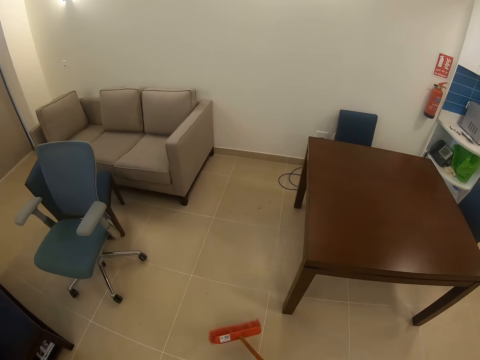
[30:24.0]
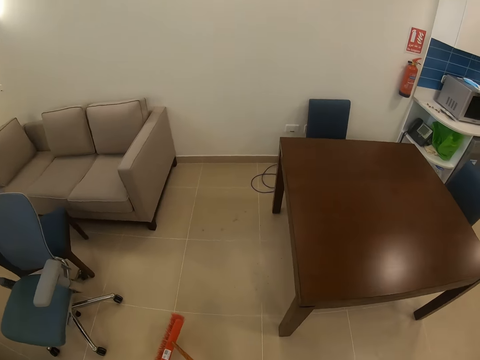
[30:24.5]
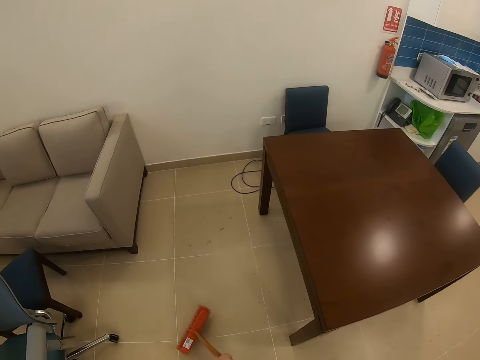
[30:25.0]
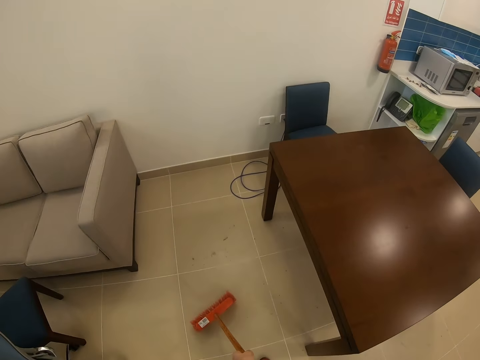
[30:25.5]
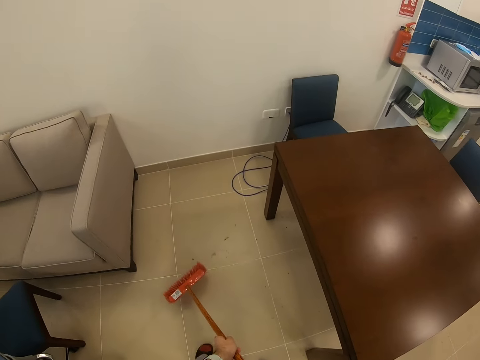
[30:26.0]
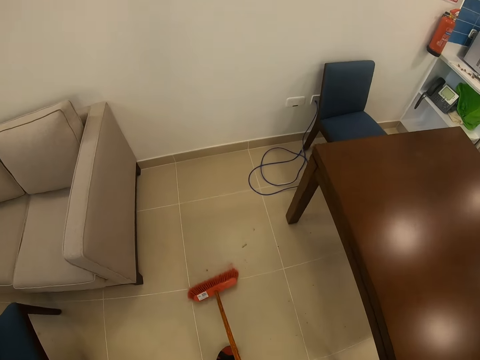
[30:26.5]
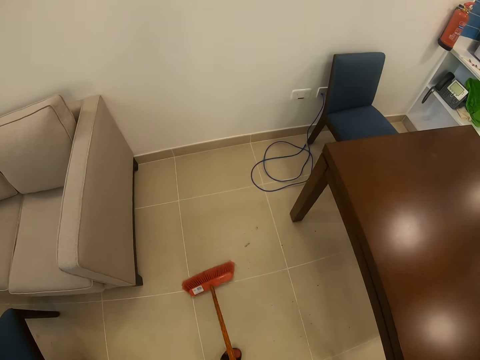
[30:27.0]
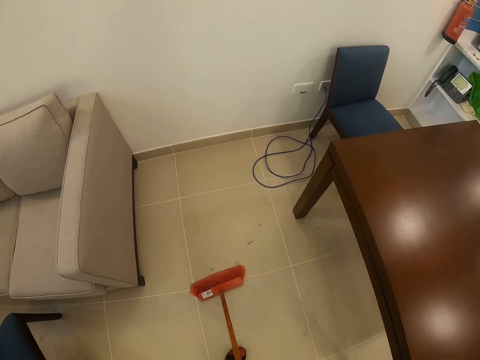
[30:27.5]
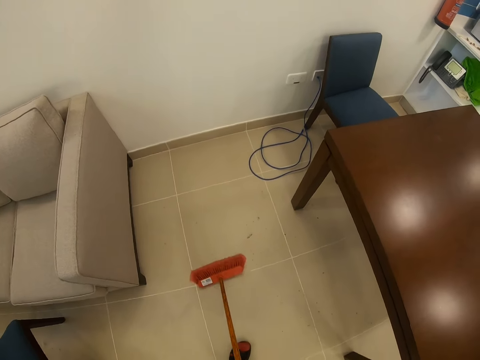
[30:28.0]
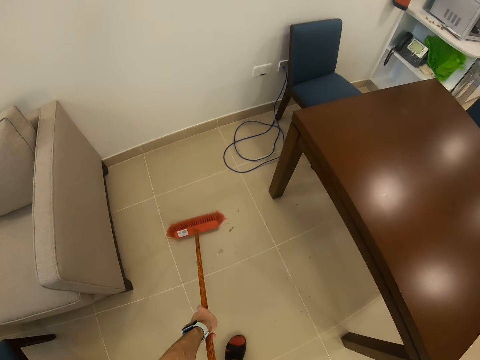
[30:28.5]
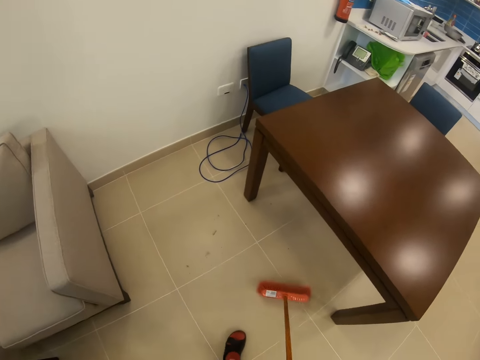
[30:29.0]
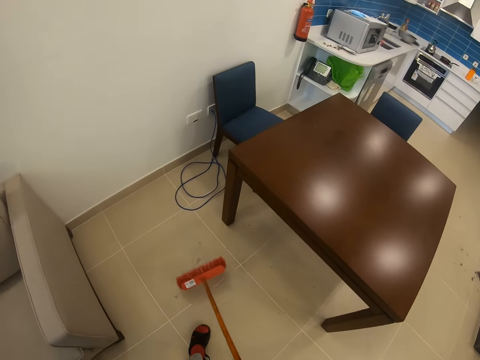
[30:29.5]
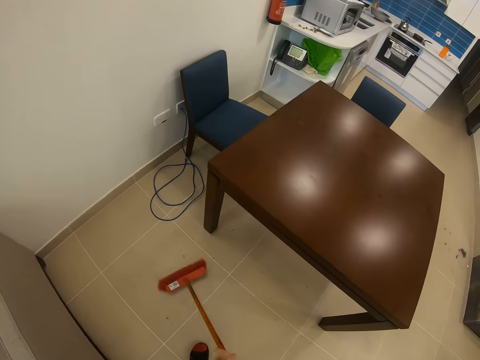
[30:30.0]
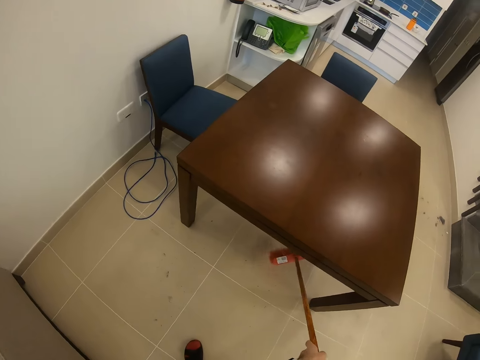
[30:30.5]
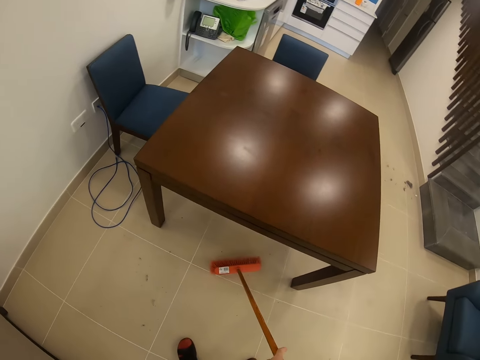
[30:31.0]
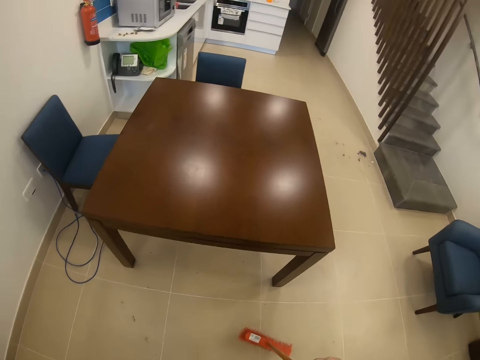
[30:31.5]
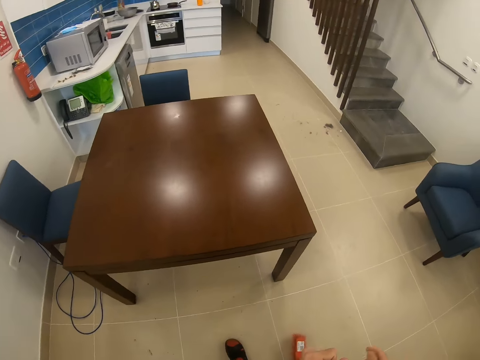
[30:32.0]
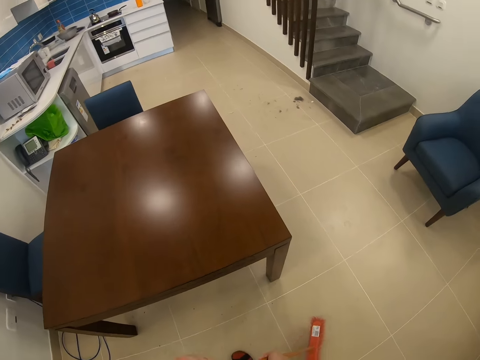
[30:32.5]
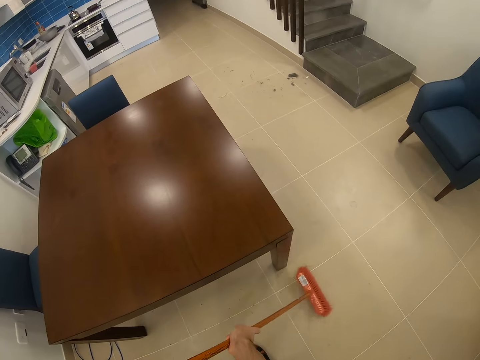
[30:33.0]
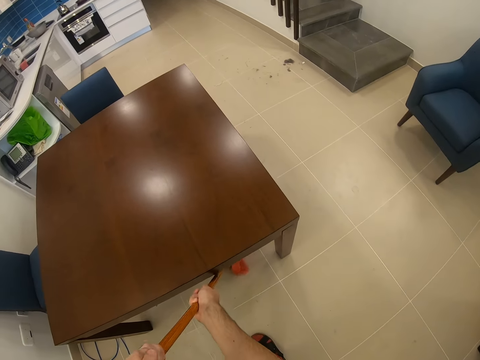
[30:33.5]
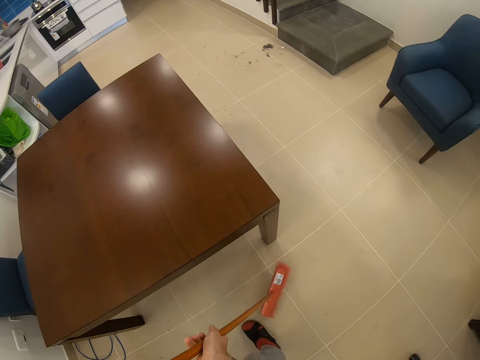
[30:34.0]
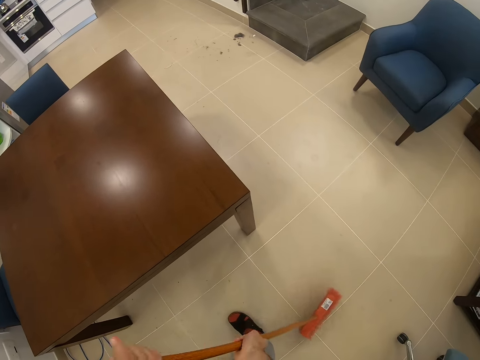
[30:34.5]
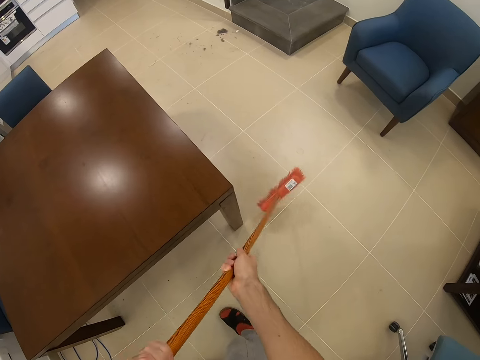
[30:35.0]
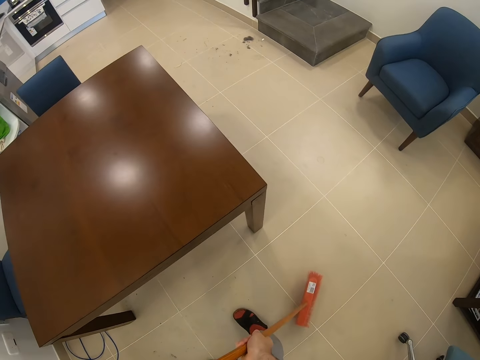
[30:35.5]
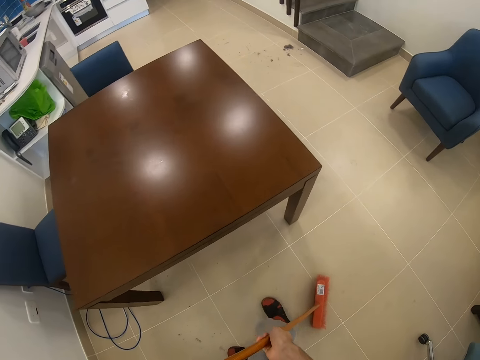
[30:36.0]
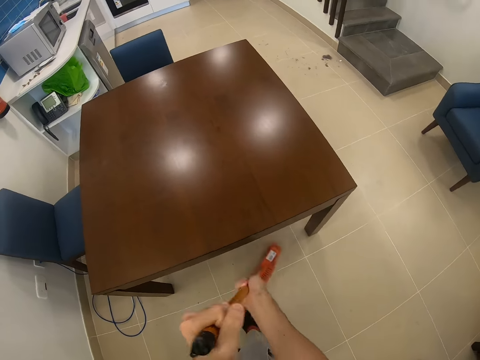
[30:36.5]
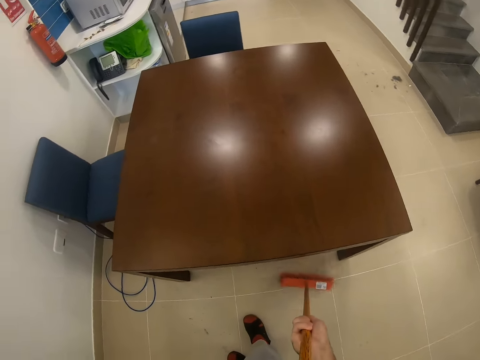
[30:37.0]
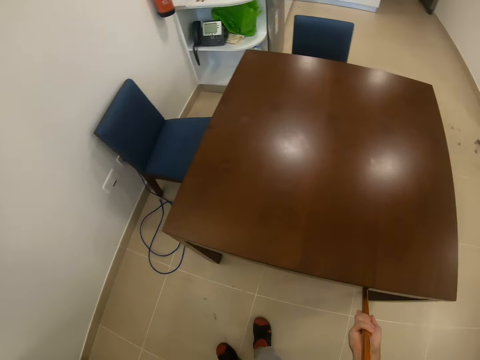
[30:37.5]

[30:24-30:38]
The camera wearer walks around the room. They sweep the floor.

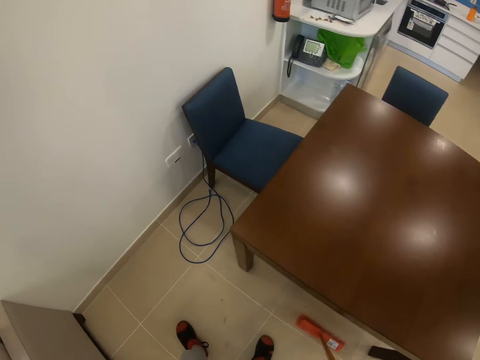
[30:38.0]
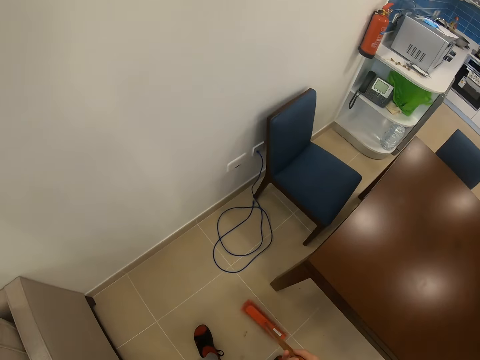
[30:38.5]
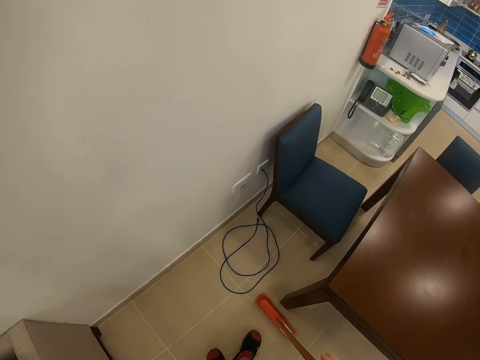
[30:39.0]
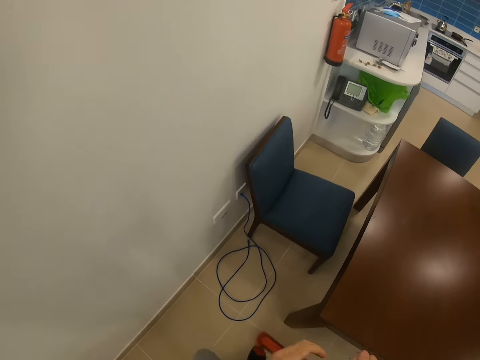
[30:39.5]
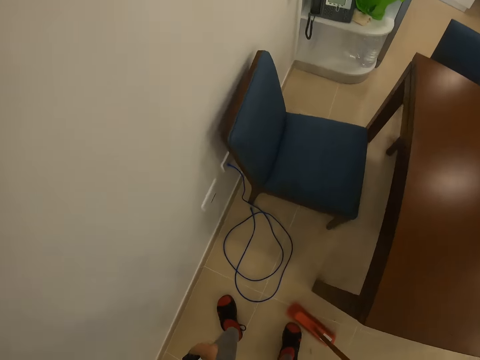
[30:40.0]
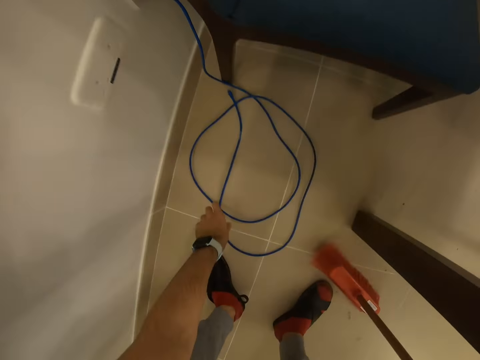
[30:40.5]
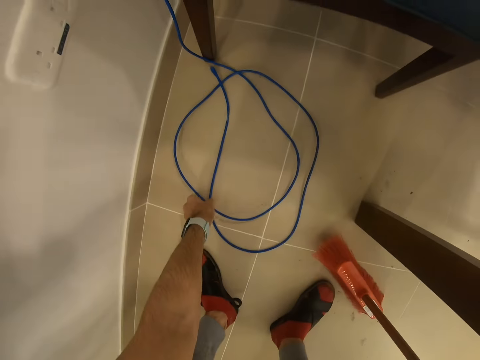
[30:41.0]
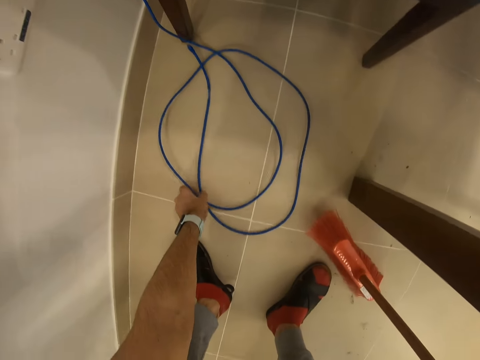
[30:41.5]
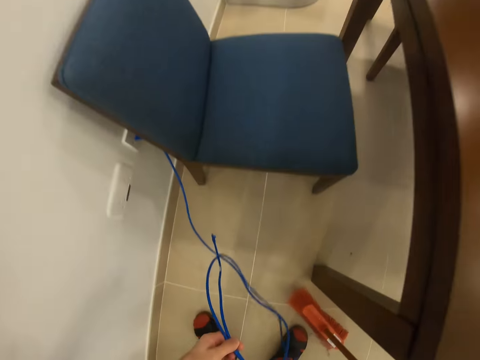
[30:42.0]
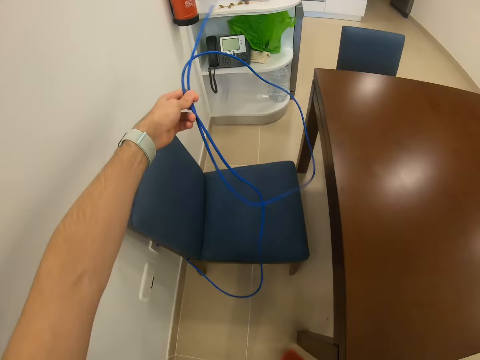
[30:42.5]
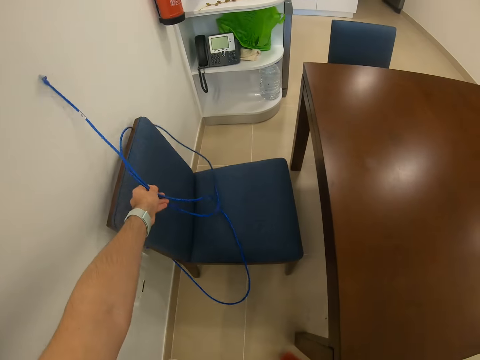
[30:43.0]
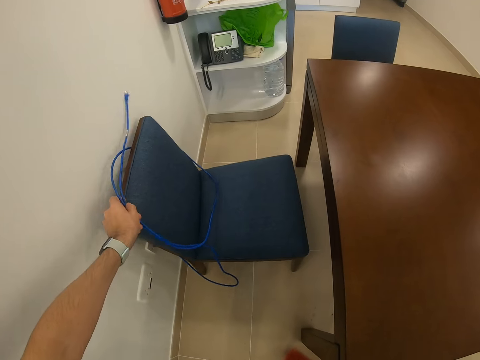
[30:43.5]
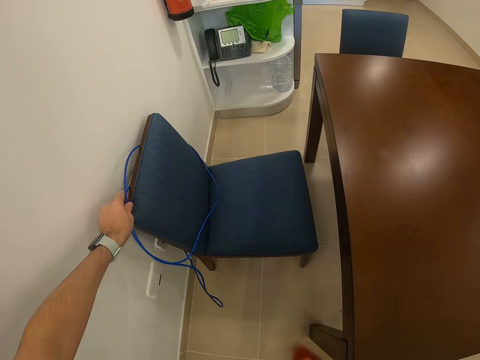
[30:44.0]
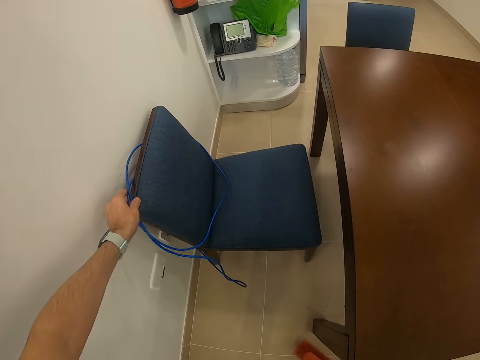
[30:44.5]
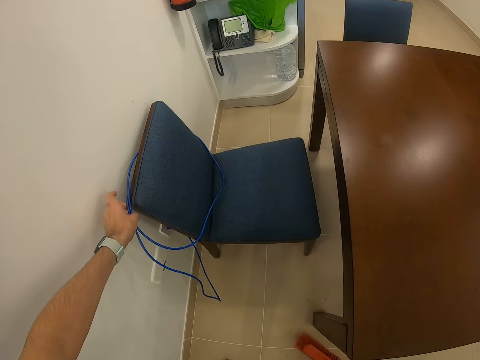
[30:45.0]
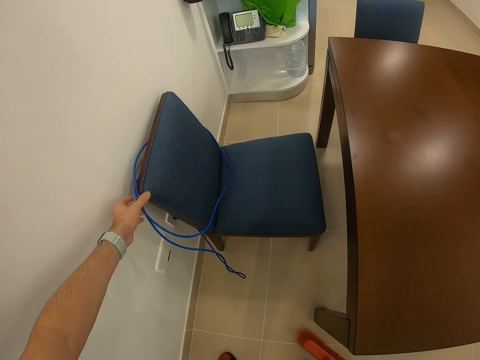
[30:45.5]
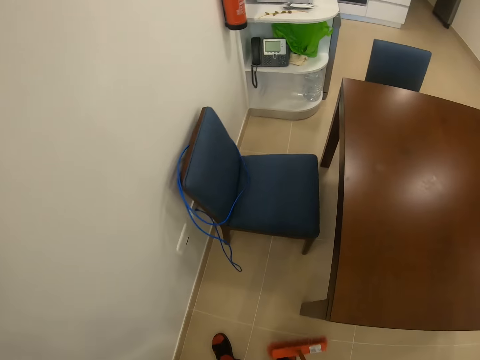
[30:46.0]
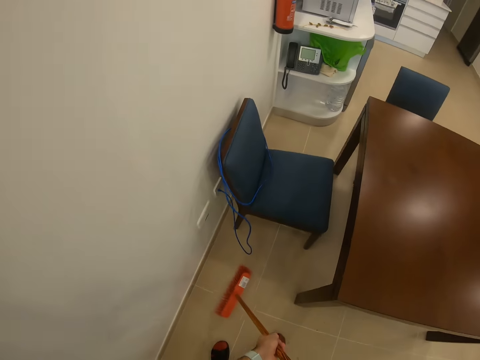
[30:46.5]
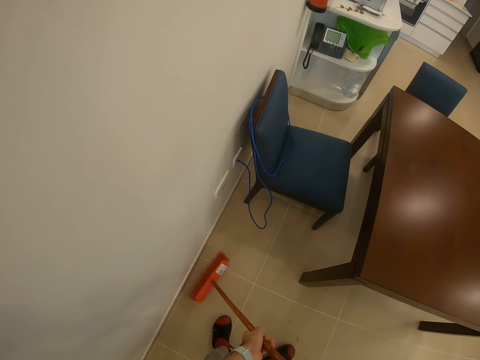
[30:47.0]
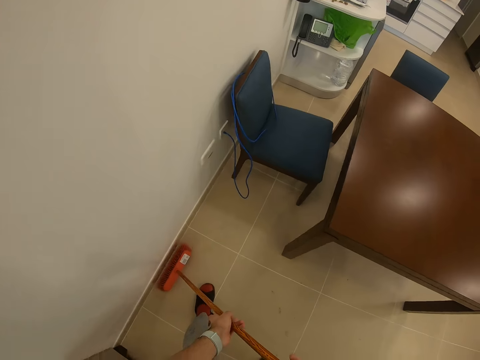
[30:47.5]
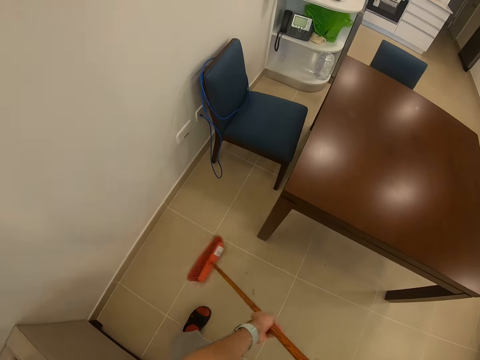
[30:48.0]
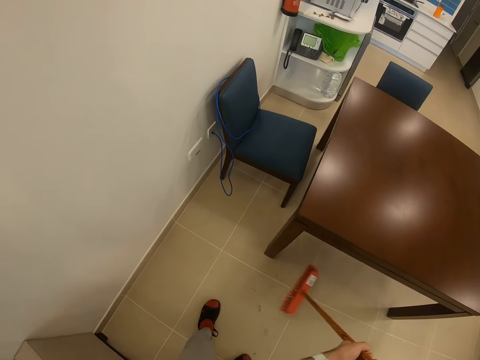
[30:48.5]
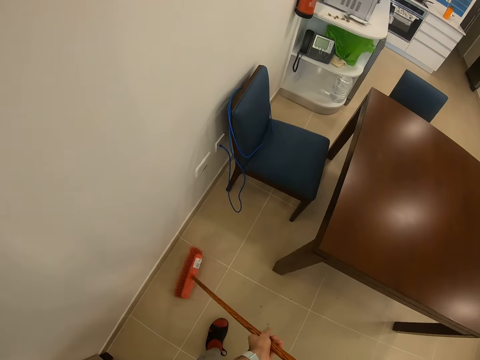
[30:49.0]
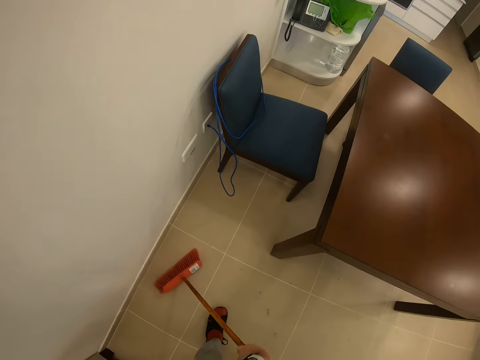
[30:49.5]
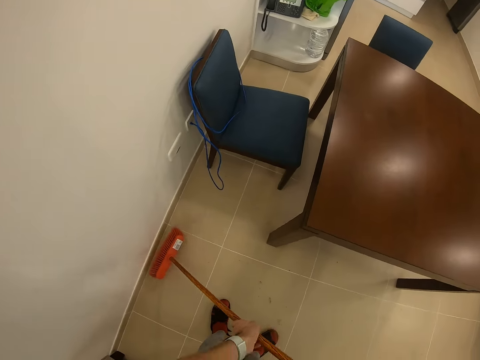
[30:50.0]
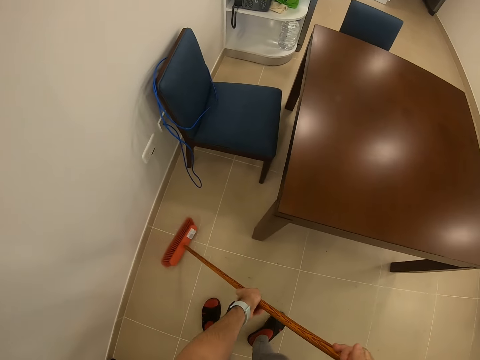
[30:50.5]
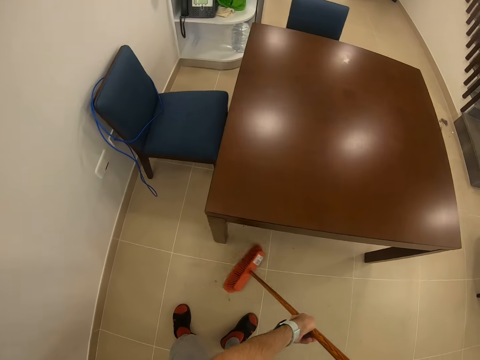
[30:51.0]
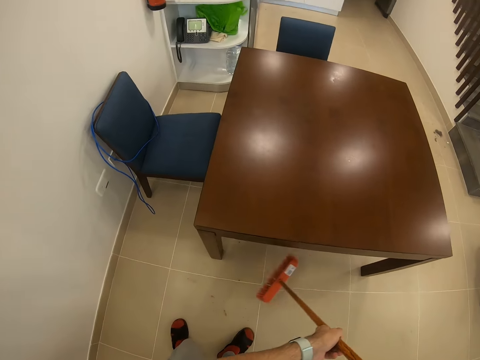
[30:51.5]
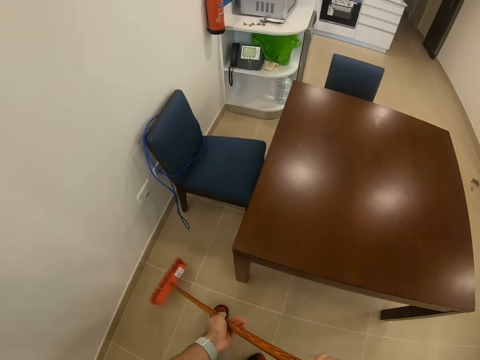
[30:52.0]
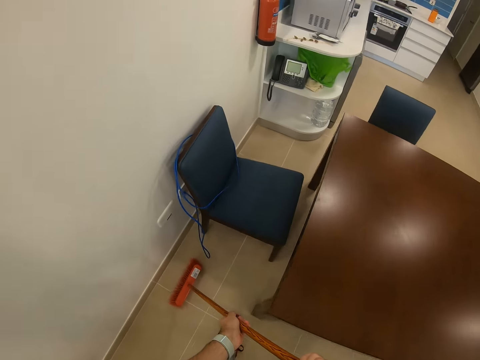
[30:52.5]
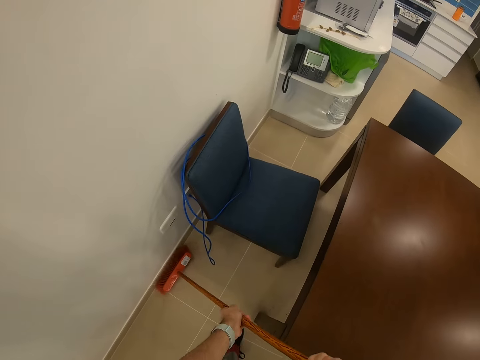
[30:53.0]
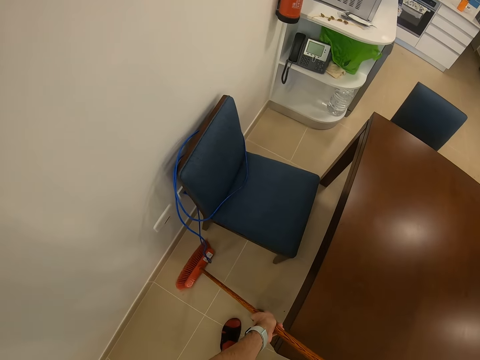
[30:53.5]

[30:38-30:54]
The camera wearer picks up a wire or cable. They place the cable on the chair. They sweep the floor.
